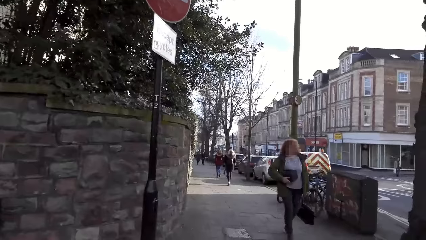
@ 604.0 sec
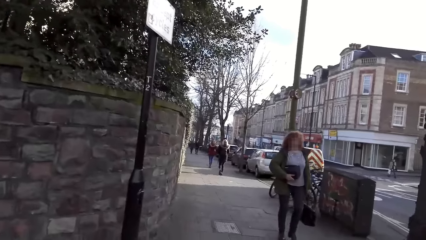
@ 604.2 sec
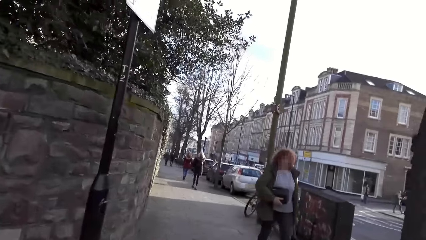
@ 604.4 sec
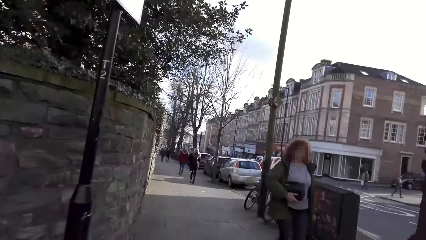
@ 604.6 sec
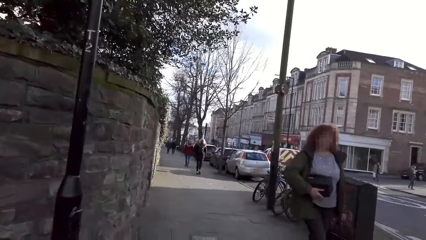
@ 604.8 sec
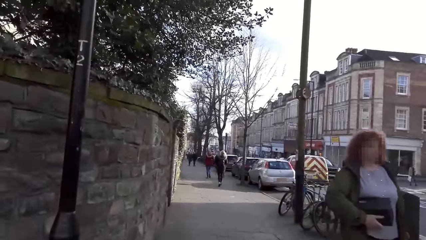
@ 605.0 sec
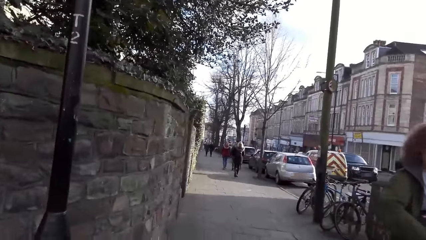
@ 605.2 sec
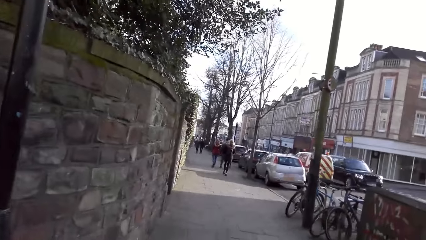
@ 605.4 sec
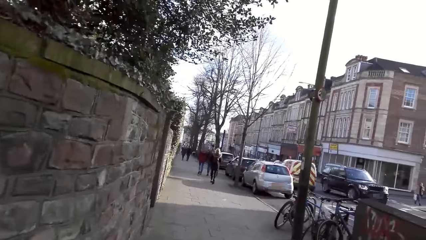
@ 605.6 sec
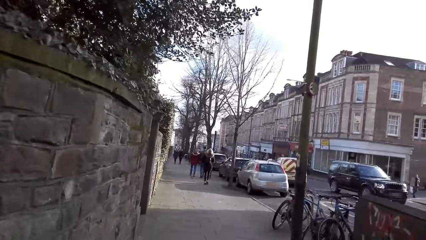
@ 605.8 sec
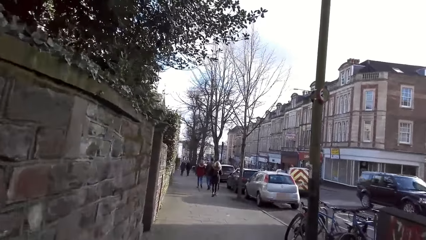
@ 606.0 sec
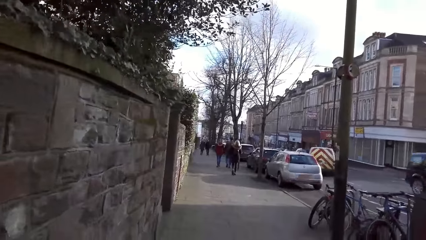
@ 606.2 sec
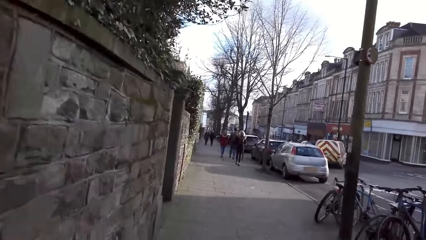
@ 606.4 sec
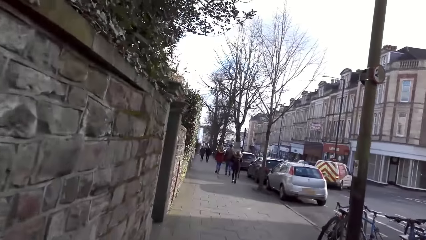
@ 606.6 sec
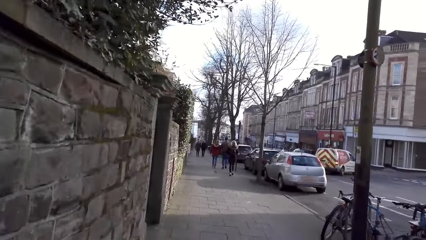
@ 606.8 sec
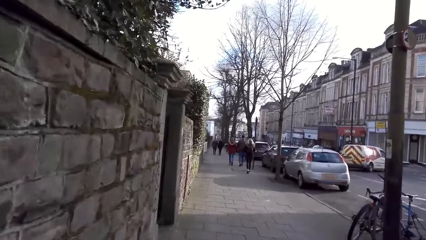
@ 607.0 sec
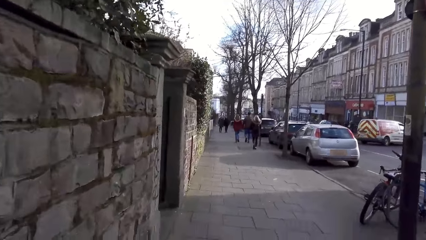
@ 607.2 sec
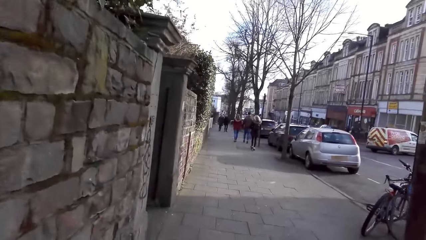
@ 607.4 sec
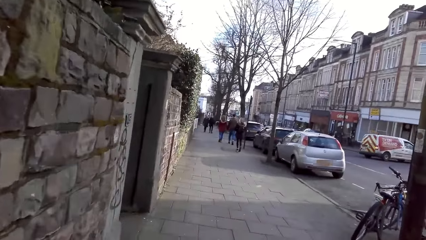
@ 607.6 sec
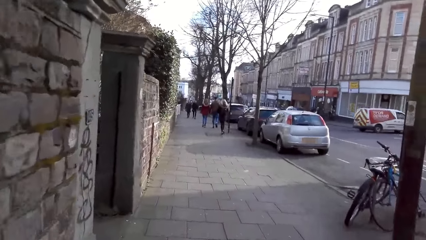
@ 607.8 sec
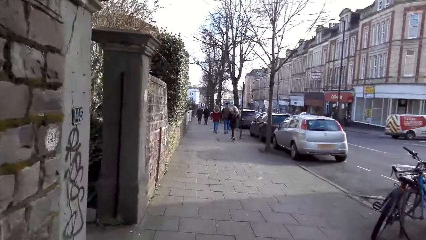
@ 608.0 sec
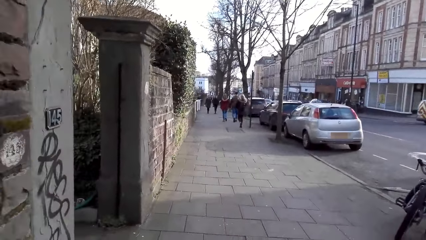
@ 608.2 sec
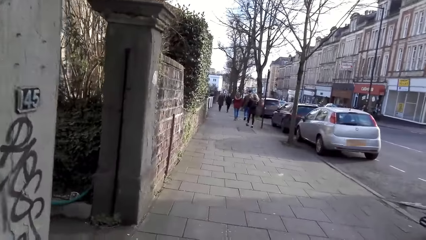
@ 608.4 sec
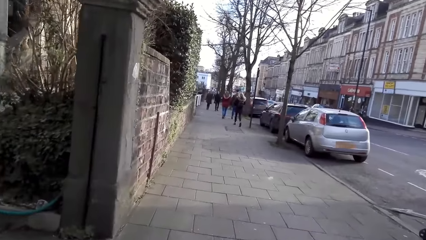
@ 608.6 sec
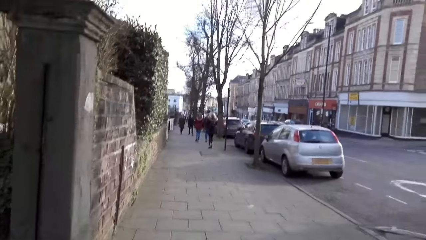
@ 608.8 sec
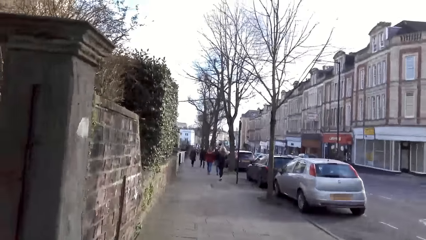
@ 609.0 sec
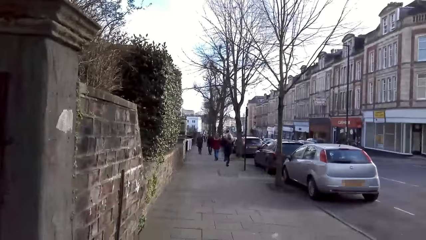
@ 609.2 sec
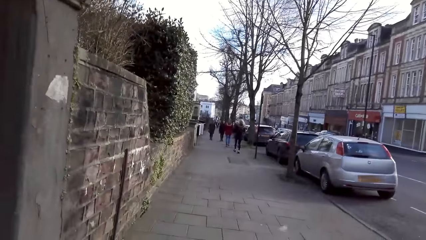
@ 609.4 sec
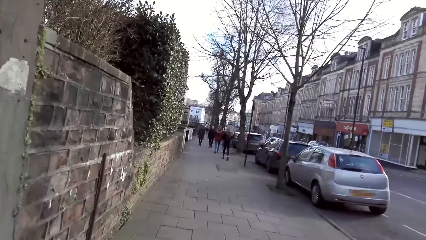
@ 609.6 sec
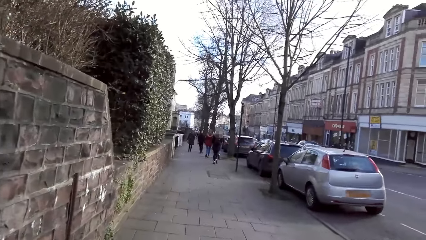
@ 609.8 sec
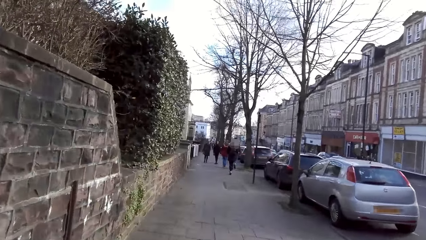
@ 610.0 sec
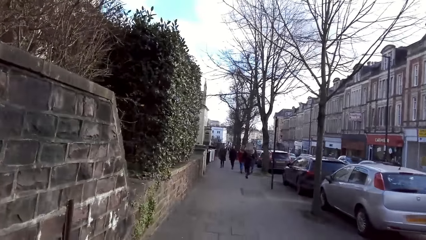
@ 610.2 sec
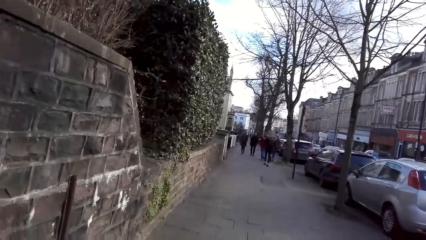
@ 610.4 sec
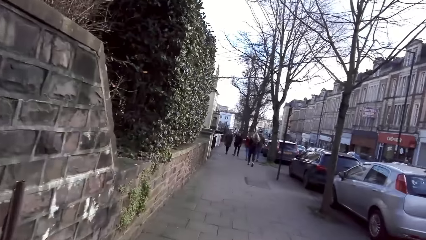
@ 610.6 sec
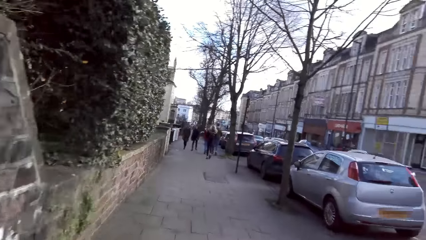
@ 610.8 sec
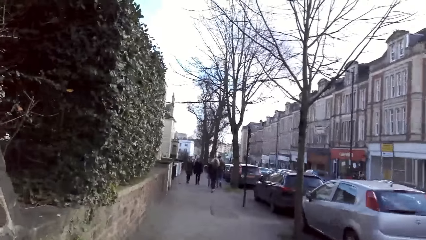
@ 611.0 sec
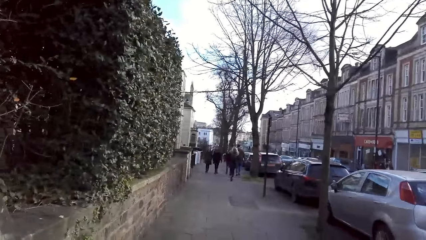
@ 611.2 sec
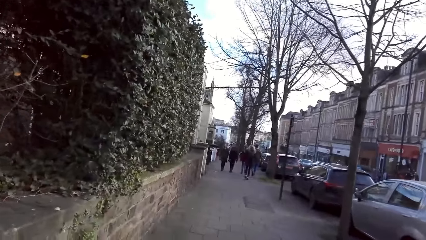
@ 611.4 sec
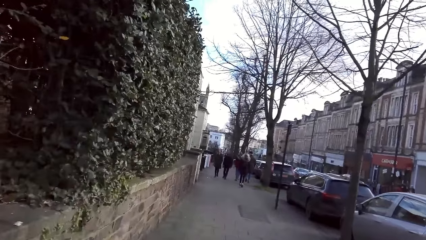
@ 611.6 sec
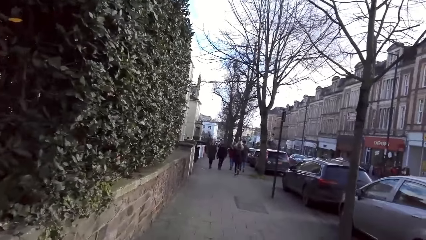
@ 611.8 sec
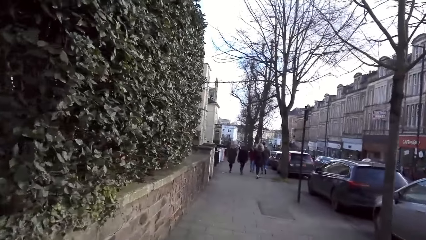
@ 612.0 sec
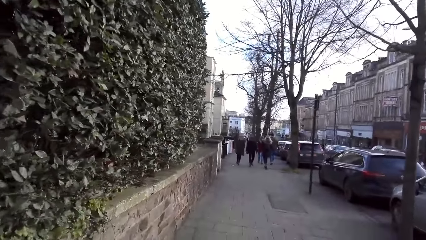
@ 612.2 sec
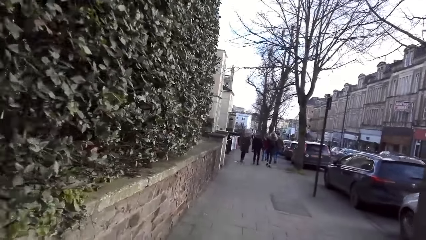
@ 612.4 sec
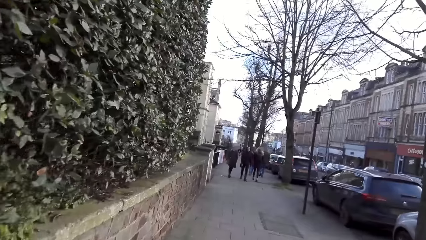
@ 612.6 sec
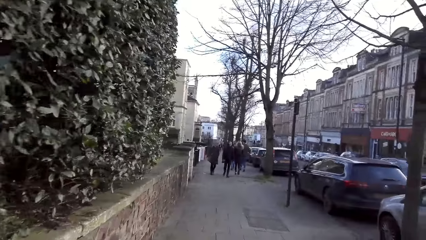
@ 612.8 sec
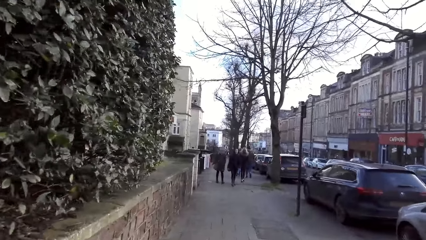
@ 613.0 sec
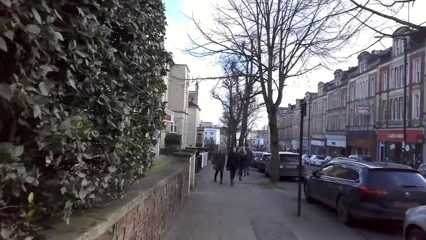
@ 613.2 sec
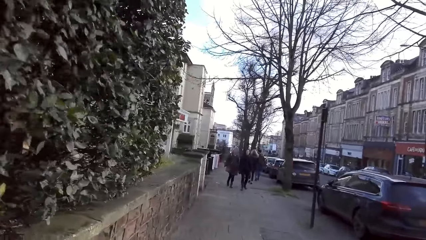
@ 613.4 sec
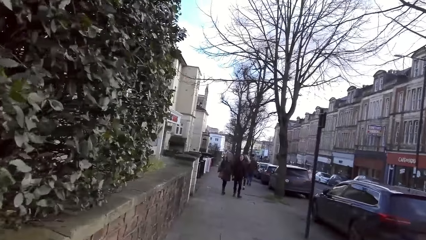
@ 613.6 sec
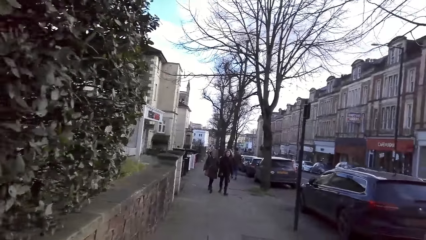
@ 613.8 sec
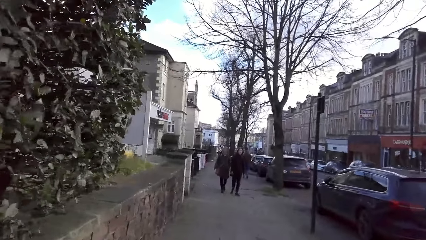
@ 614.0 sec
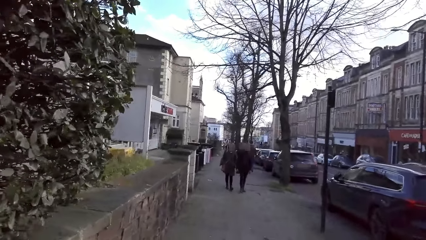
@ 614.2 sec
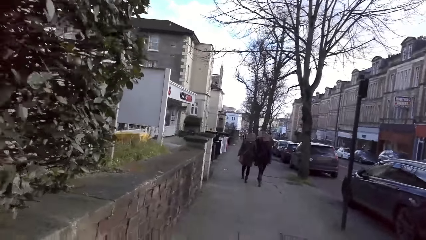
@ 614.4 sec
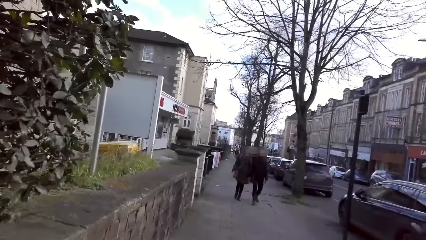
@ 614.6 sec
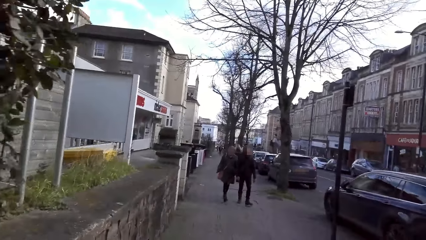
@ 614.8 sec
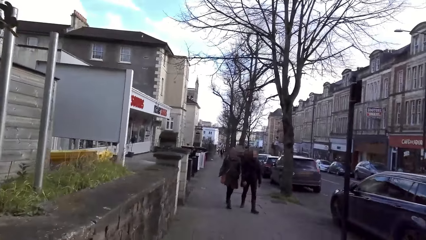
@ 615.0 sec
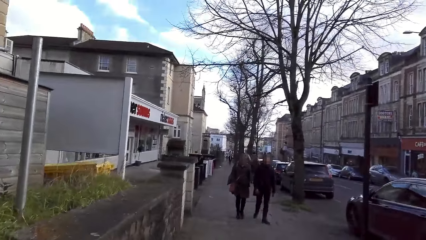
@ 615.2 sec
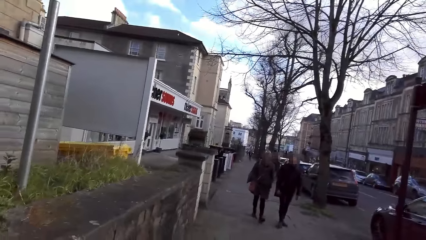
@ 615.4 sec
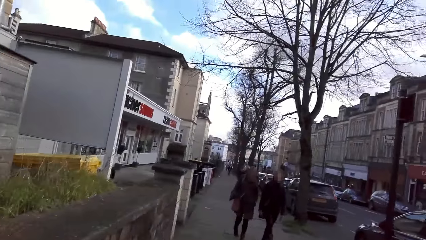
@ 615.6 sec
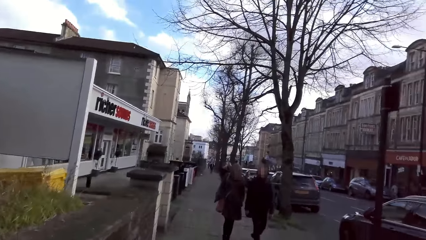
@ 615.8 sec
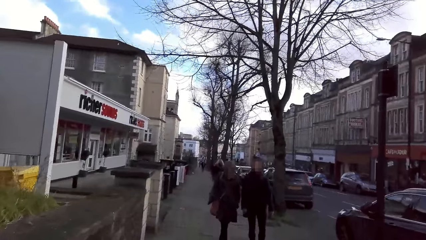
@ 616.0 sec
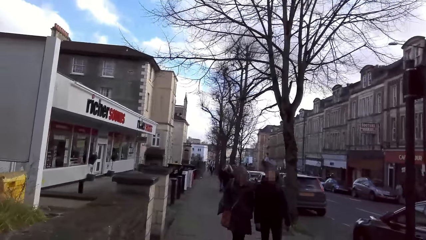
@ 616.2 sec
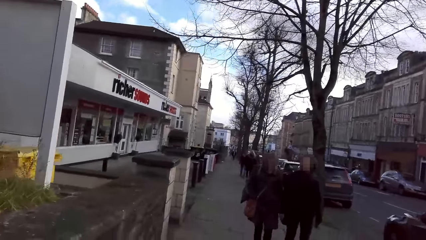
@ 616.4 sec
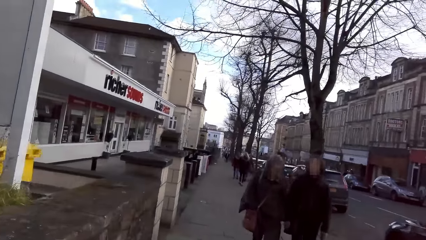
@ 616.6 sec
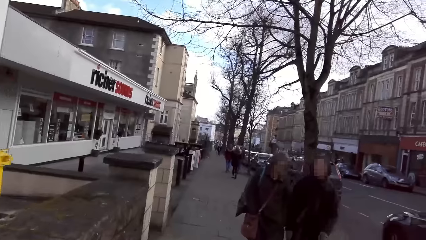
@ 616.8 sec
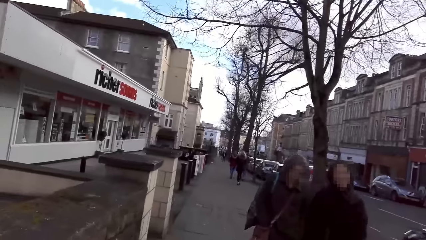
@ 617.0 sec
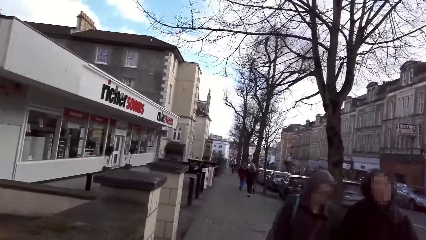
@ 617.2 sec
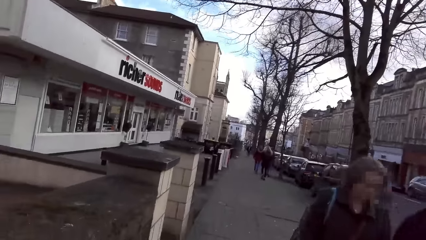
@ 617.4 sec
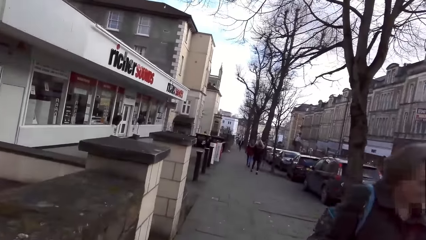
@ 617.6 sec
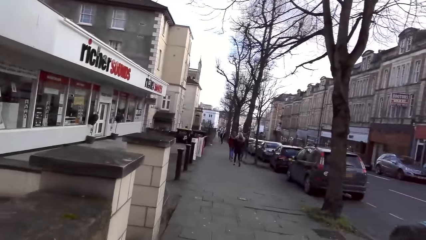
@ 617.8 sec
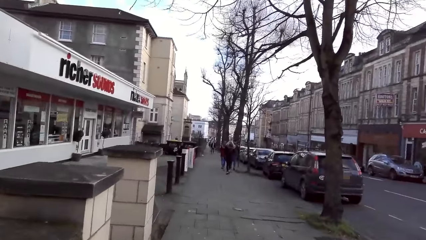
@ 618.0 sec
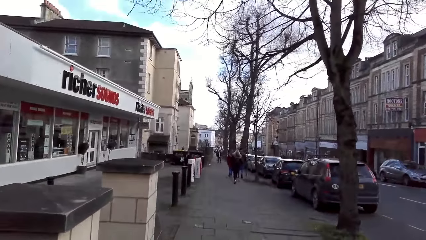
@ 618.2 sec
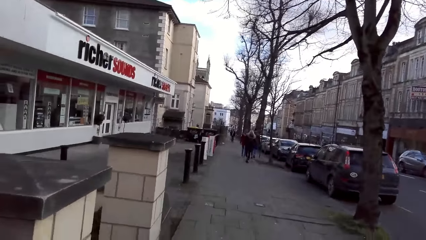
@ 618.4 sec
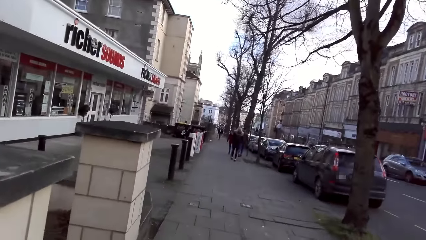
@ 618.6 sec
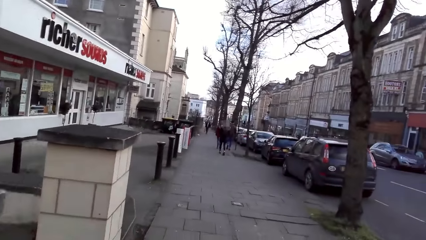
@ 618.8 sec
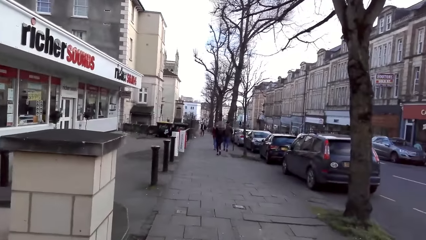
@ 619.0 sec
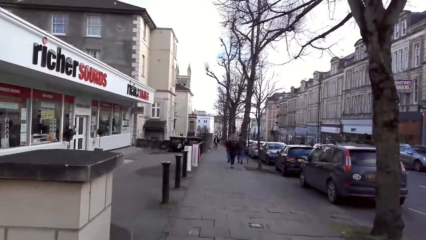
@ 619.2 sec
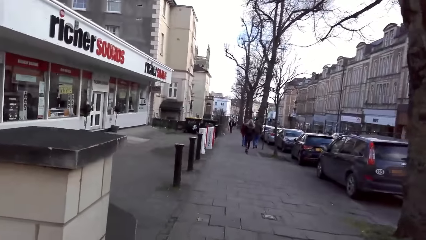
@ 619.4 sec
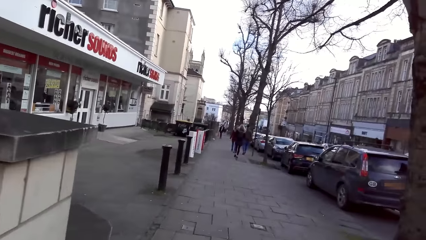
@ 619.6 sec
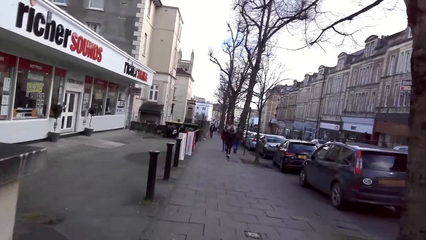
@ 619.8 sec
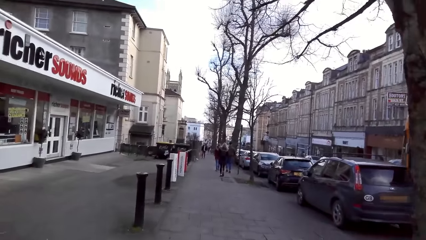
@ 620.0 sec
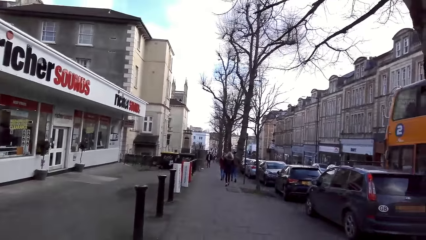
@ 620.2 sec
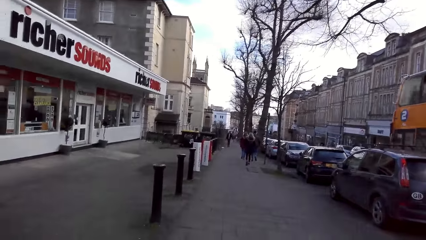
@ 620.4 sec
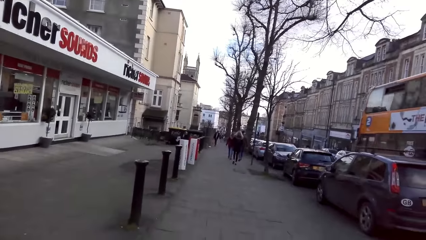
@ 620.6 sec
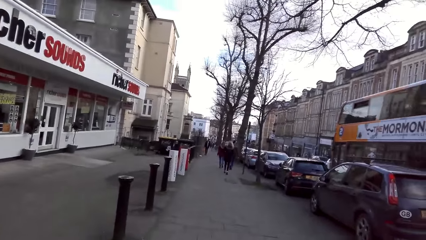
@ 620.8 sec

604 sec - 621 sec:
A woman walks past the camera wearer. The camera wearer walks past another woman and a man.
